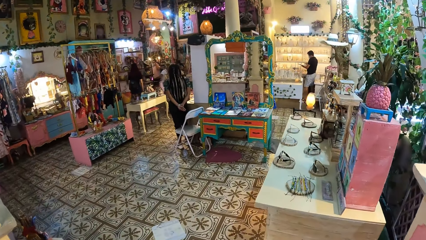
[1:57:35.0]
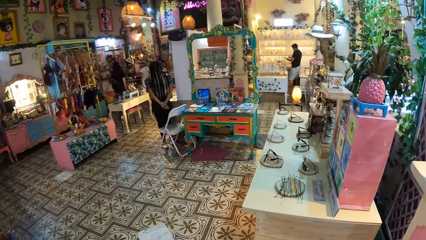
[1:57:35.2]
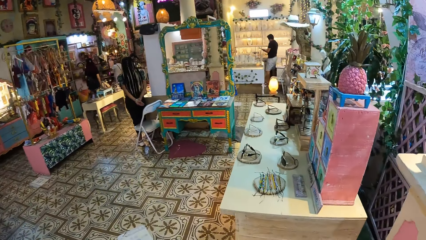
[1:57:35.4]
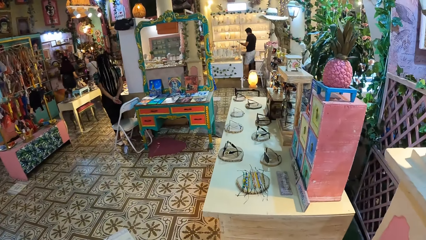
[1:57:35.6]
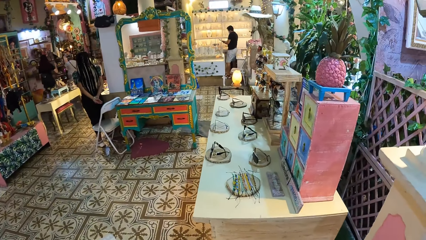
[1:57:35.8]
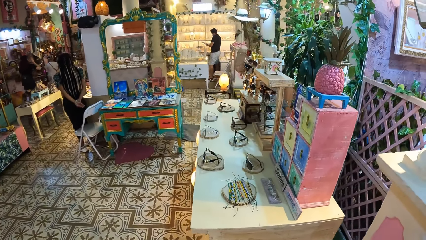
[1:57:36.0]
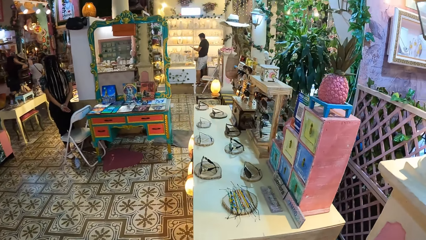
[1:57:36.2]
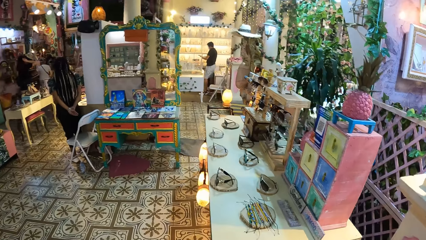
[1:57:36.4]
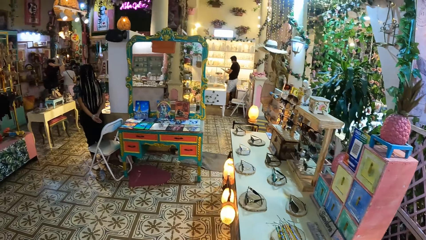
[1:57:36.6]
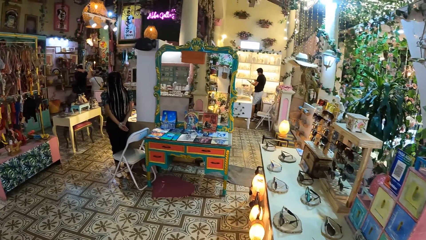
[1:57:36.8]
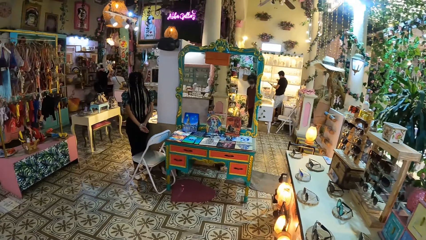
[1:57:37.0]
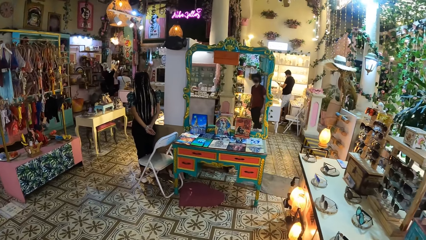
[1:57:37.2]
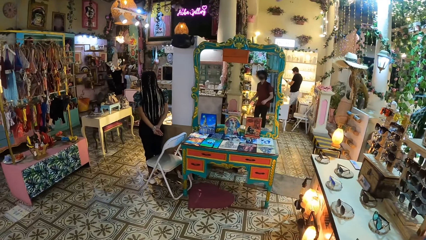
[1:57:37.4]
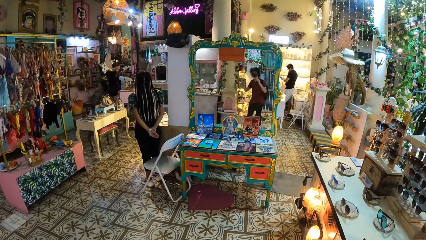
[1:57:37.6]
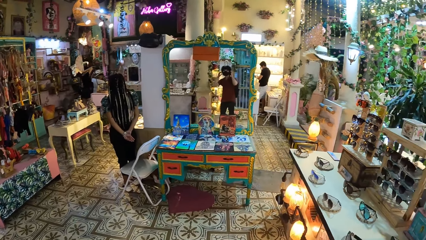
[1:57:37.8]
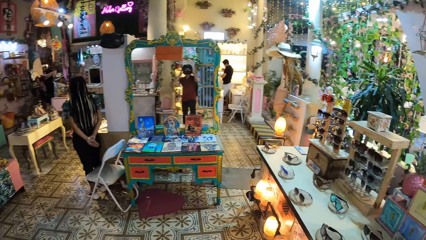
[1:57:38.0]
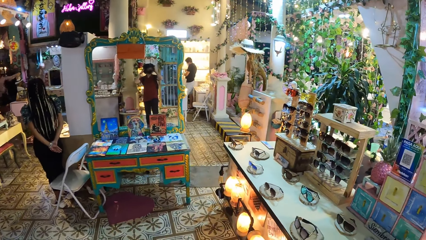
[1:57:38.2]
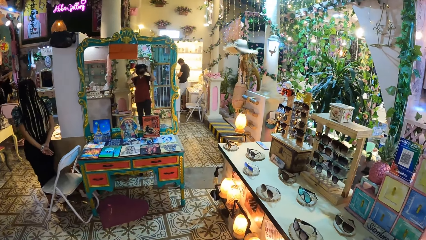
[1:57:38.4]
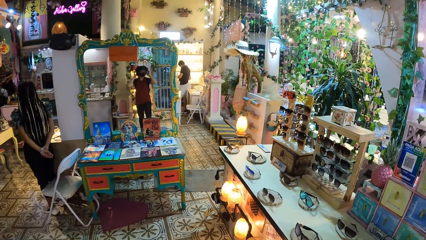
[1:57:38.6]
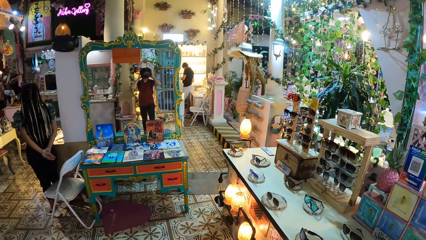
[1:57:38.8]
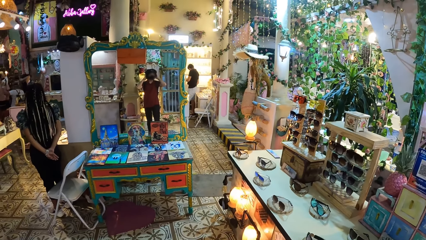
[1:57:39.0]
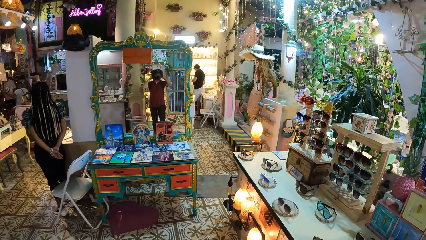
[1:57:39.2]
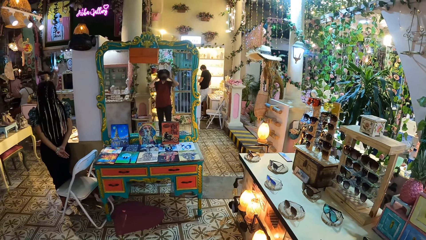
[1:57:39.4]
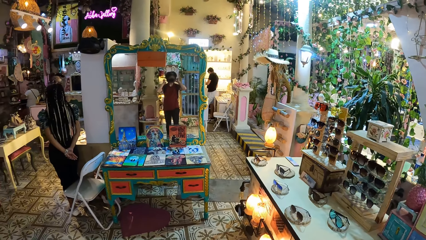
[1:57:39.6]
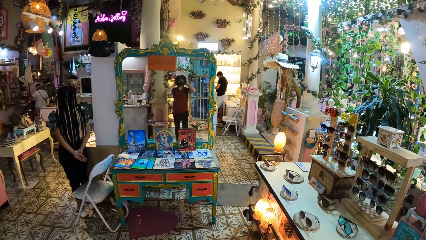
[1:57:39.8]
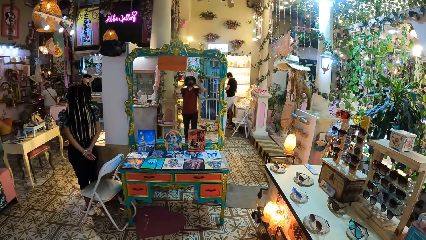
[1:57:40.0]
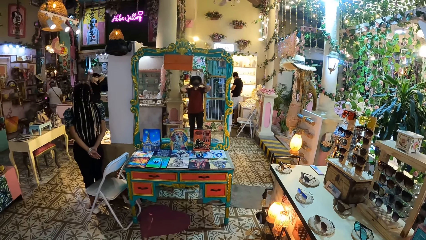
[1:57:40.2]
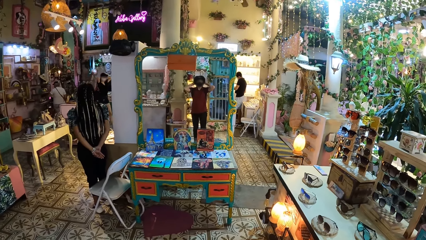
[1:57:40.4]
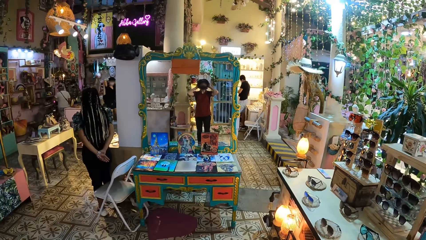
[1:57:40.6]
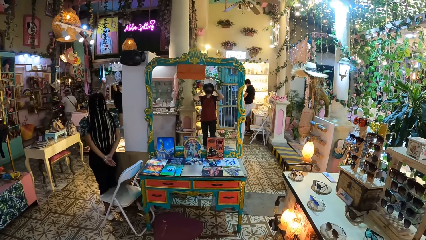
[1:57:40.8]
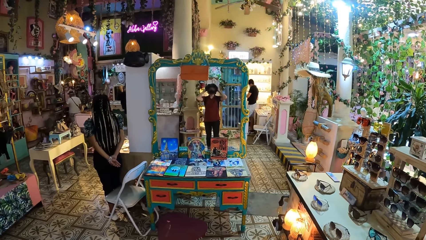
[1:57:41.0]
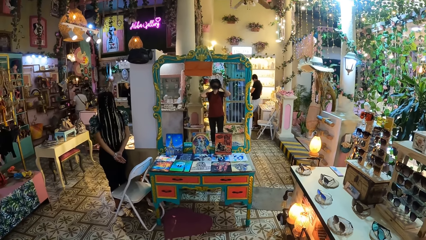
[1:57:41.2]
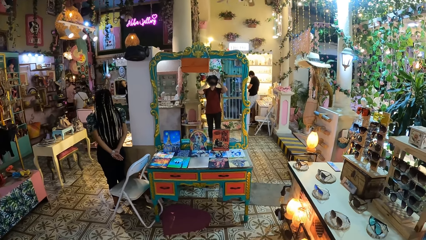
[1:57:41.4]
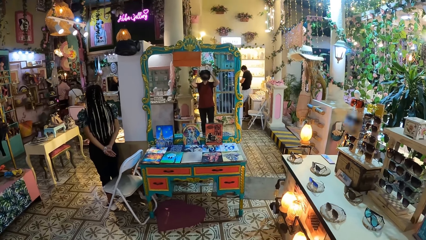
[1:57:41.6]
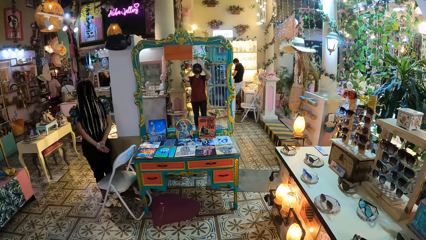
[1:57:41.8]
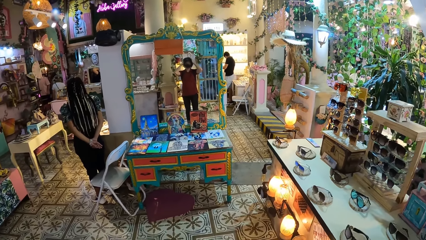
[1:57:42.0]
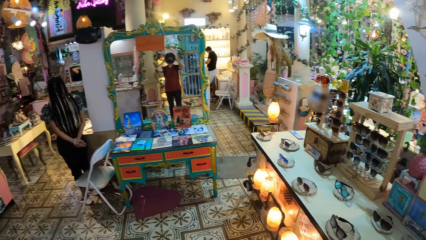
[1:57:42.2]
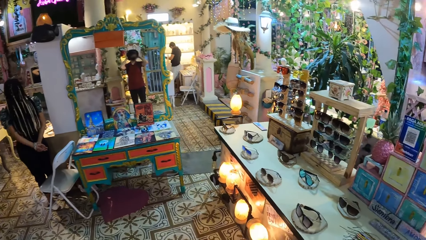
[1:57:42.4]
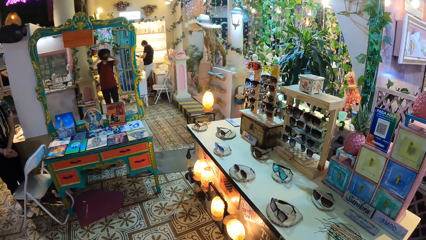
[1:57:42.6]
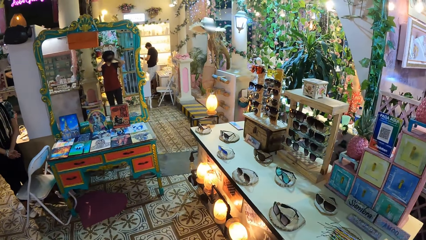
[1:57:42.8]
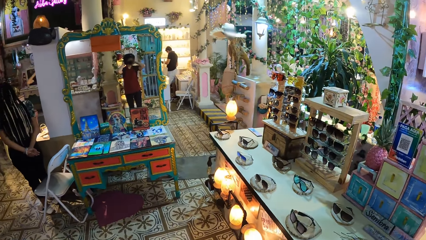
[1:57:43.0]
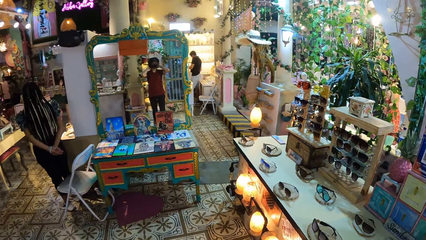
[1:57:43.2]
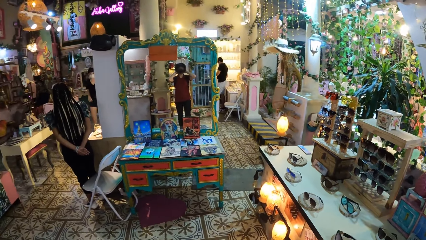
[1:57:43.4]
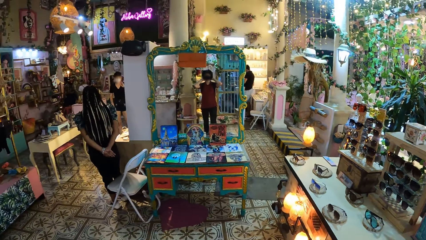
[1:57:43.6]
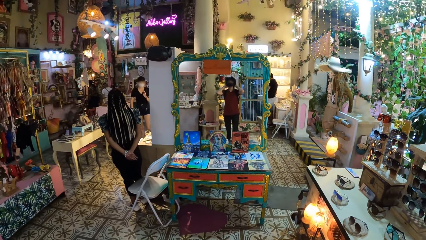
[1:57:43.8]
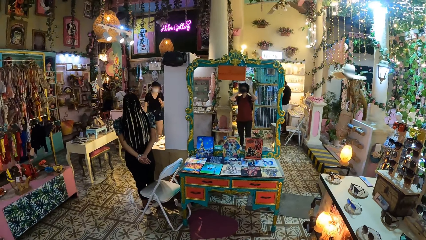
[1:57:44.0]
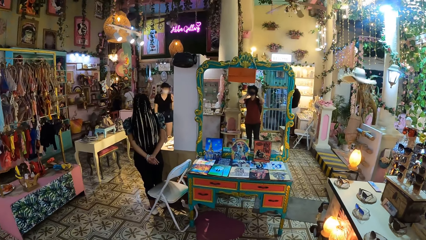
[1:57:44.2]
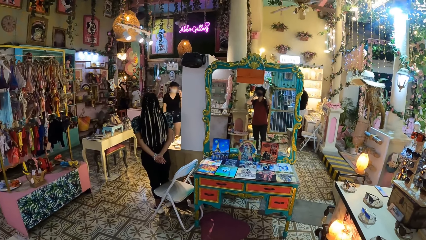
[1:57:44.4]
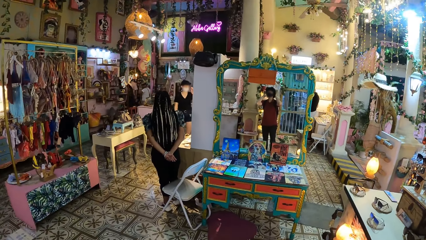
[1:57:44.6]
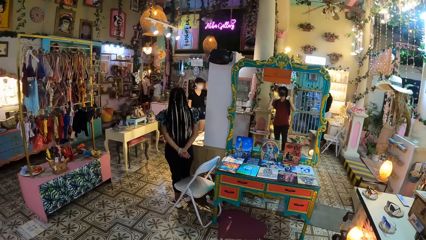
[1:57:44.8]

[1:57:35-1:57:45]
The camera wearer stops and looks around.

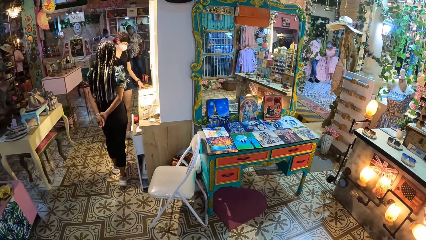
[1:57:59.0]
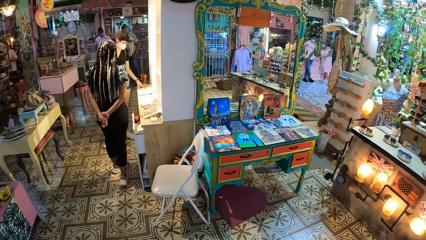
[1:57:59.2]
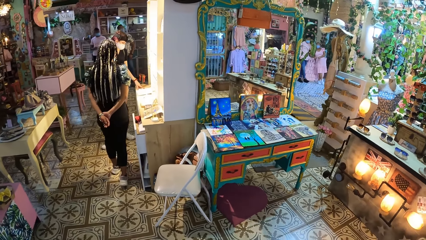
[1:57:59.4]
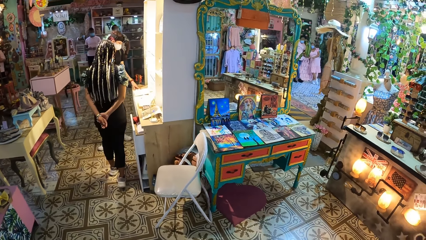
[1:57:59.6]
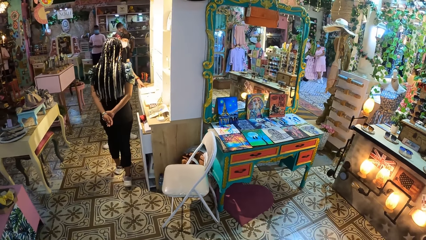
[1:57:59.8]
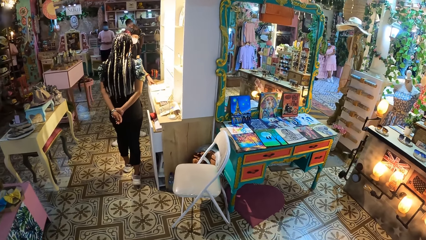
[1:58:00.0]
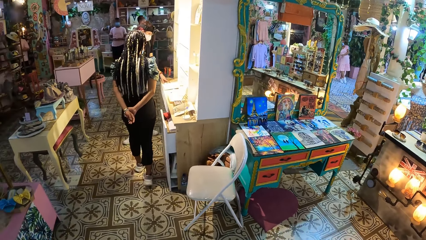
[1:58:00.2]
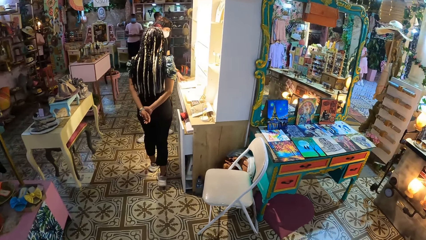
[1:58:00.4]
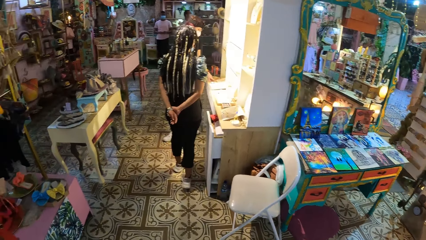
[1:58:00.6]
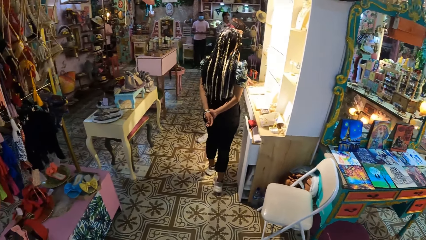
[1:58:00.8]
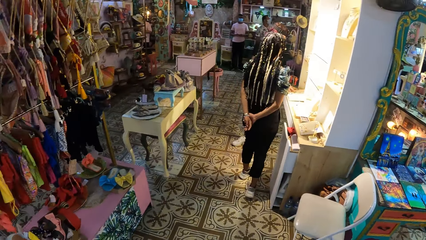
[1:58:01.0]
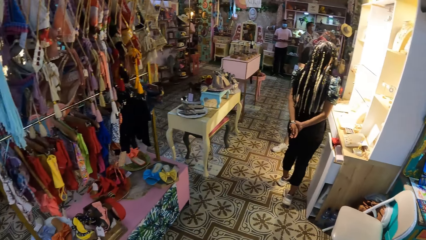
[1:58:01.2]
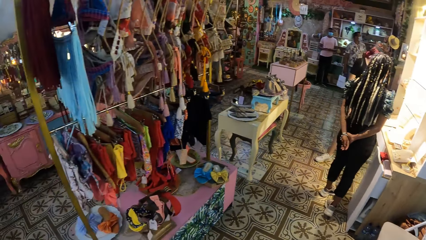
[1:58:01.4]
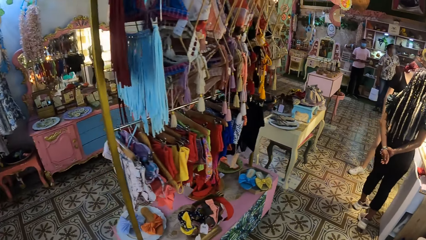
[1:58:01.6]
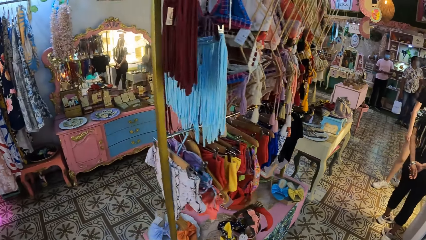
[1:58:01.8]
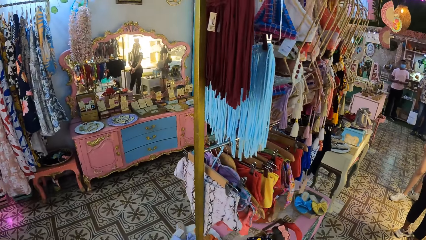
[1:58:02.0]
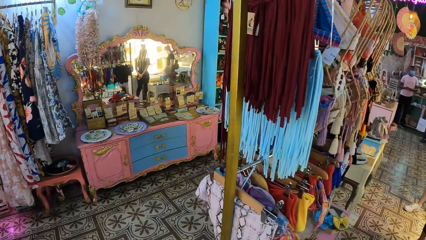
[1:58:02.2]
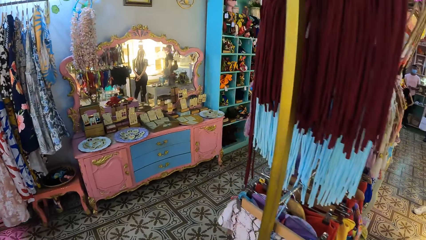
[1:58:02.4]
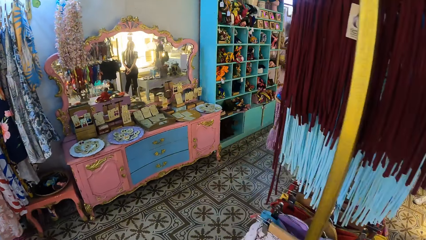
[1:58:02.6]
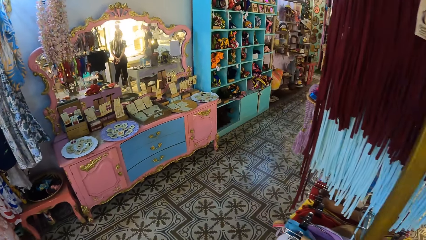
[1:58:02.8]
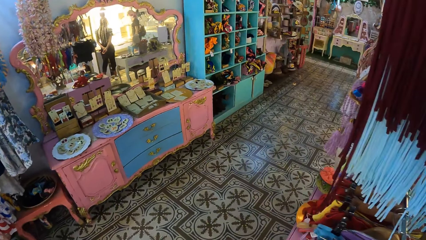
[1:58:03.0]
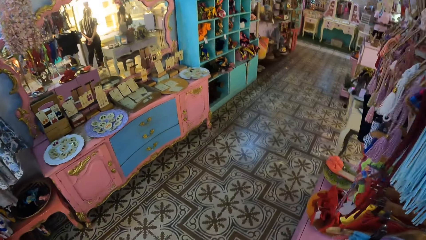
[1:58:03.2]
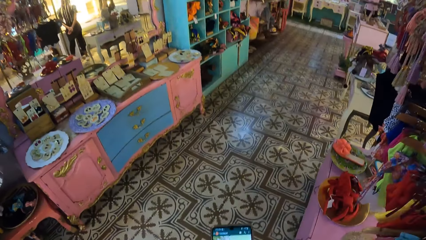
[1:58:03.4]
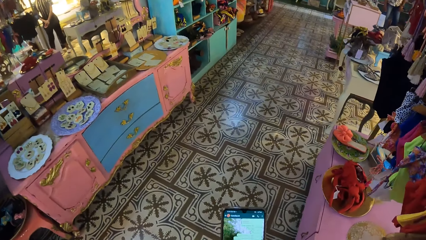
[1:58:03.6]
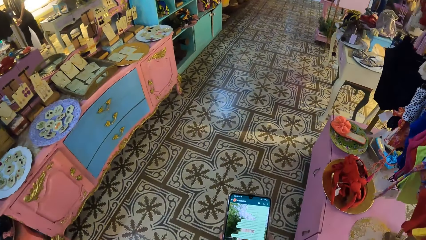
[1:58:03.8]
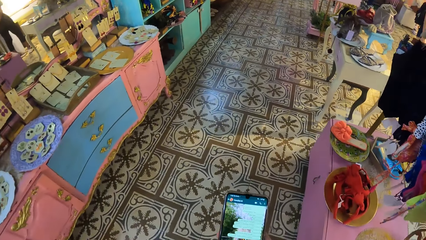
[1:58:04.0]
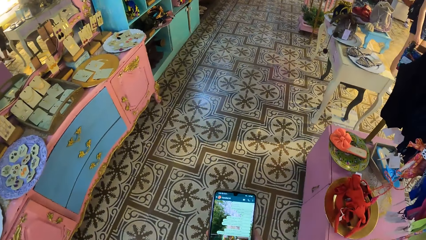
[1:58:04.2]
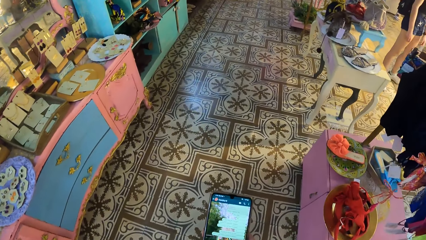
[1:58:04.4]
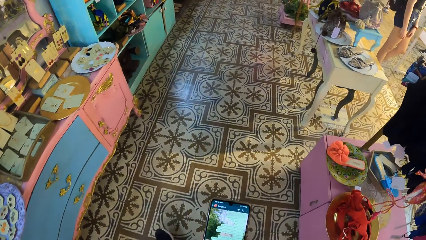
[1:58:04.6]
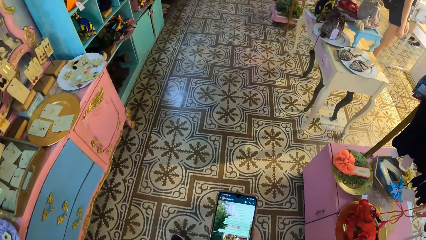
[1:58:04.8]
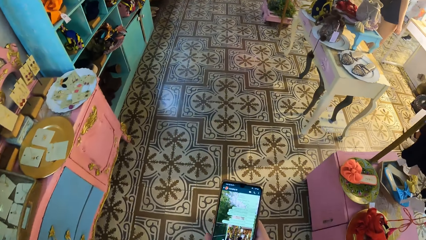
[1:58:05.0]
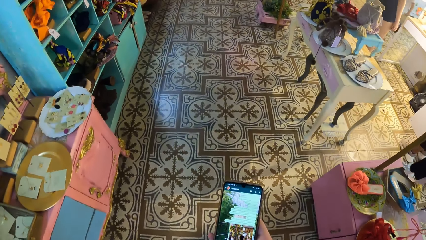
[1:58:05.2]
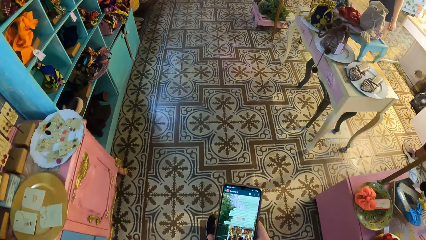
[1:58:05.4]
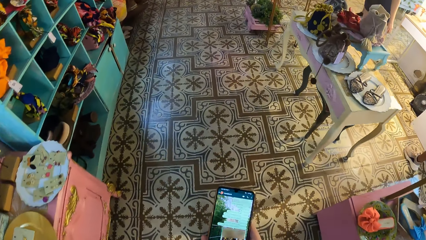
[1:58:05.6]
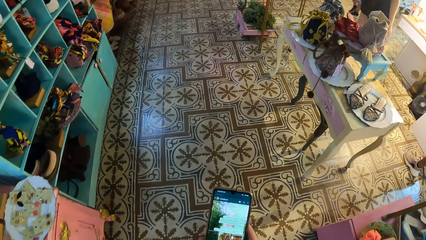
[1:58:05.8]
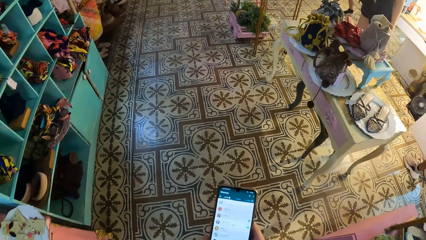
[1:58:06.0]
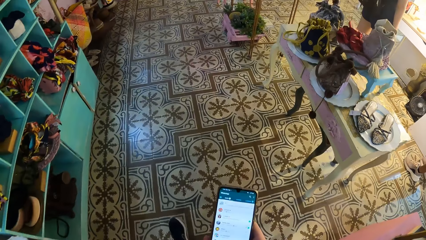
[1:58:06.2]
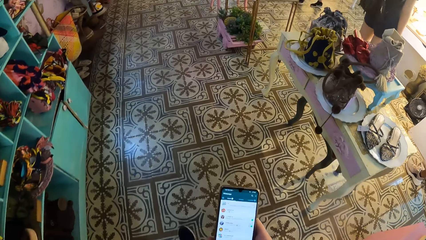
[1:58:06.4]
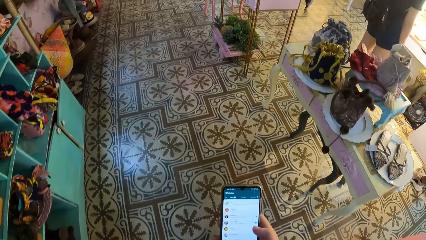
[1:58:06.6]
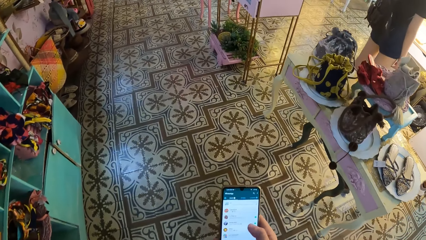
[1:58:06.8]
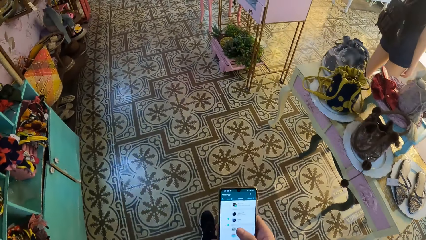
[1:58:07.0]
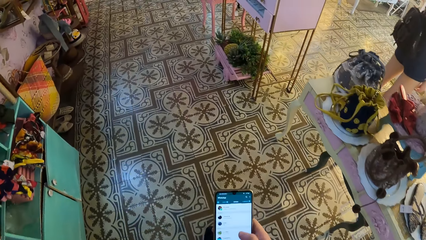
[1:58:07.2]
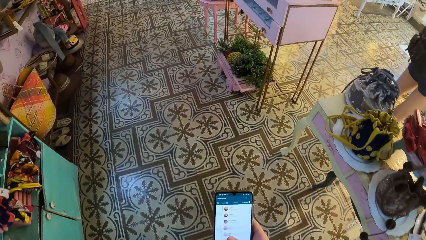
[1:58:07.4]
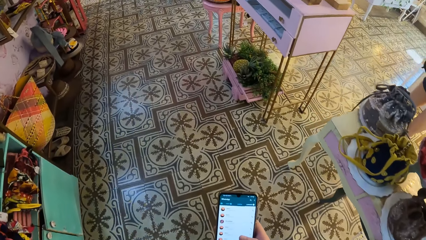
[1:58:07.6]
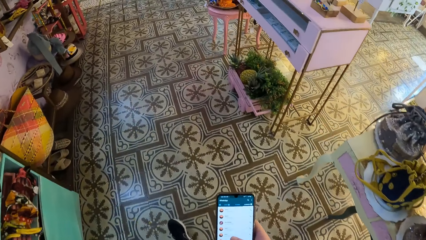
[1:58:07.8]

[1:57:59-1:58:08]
The camera wearer walks in a house. She operates a phone with her right hand.
